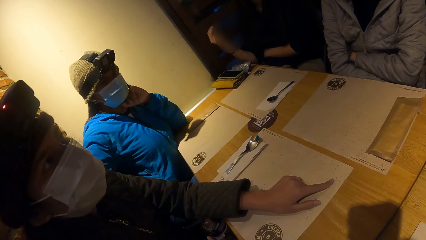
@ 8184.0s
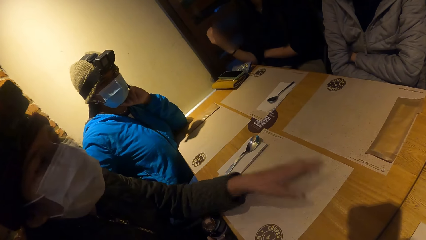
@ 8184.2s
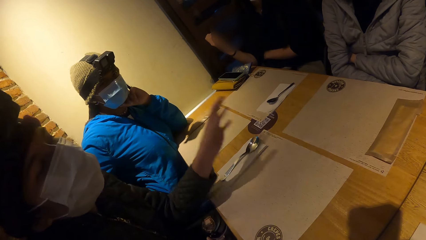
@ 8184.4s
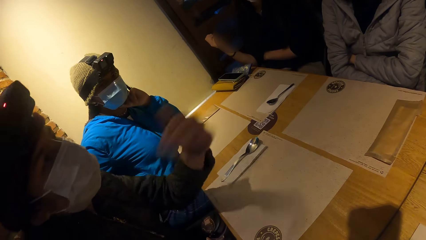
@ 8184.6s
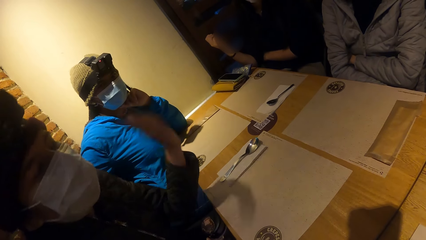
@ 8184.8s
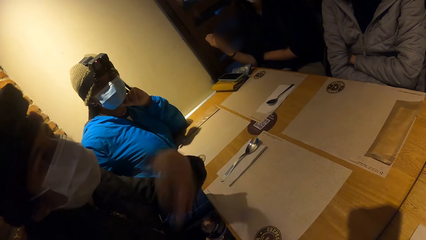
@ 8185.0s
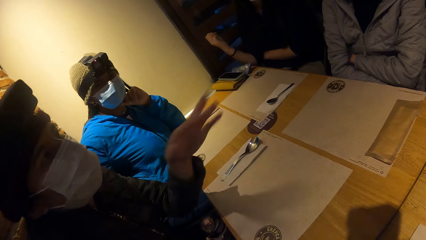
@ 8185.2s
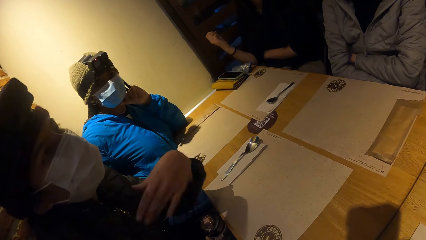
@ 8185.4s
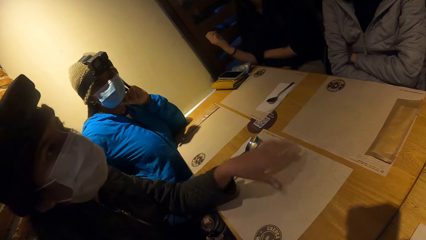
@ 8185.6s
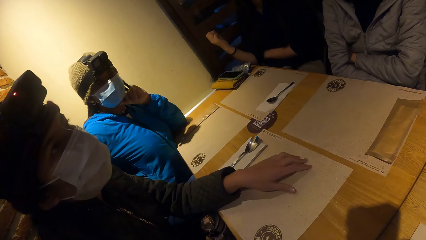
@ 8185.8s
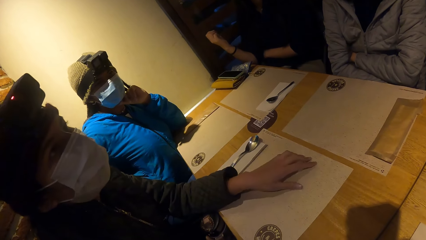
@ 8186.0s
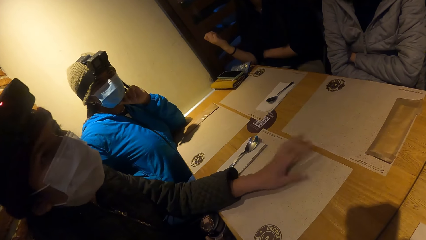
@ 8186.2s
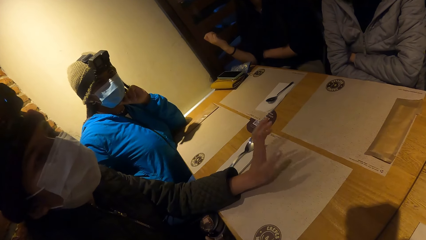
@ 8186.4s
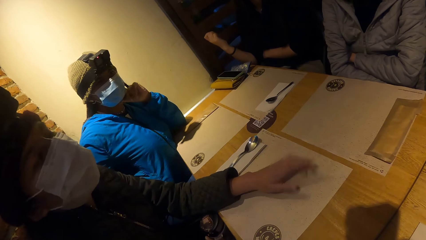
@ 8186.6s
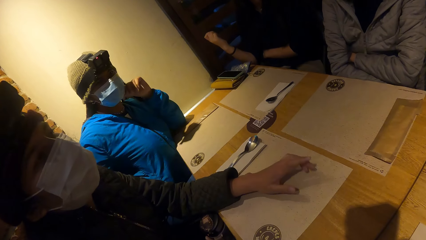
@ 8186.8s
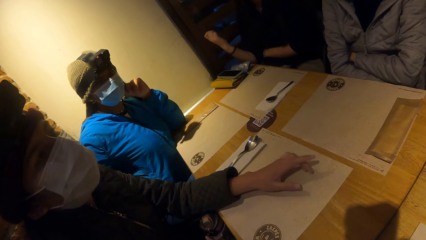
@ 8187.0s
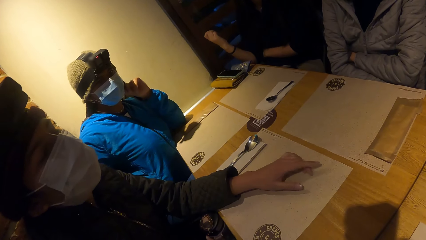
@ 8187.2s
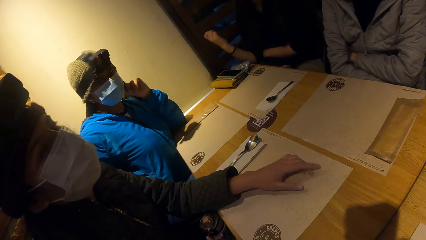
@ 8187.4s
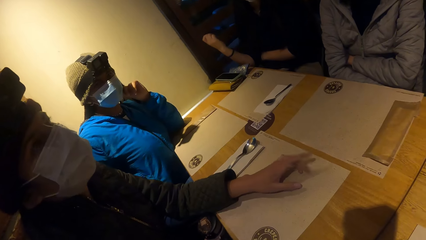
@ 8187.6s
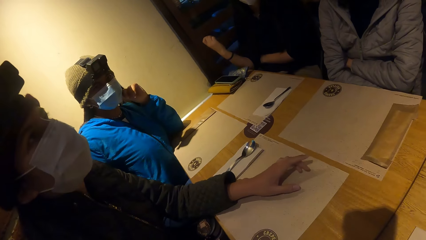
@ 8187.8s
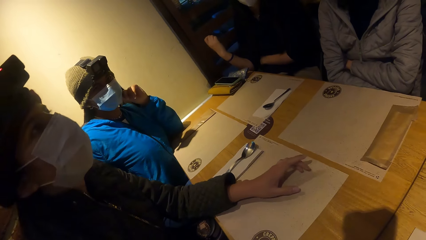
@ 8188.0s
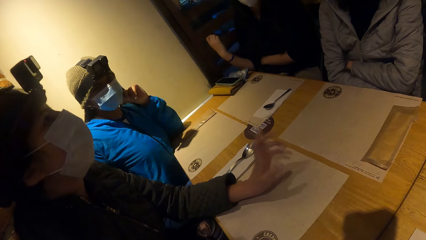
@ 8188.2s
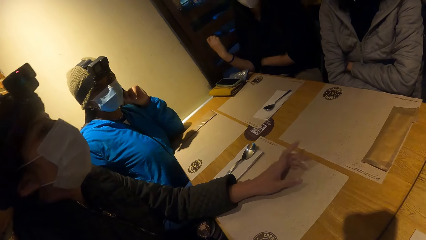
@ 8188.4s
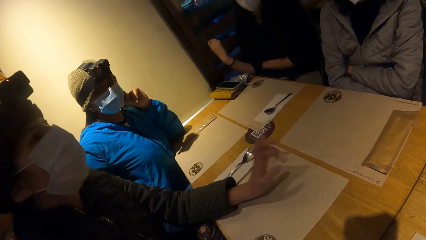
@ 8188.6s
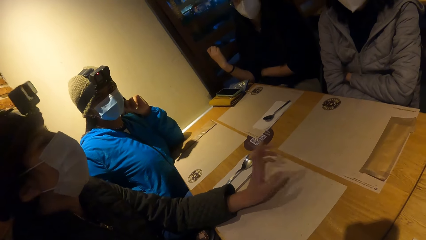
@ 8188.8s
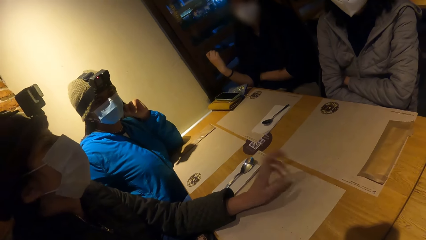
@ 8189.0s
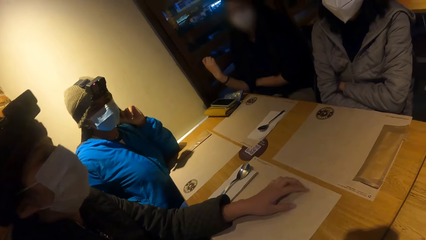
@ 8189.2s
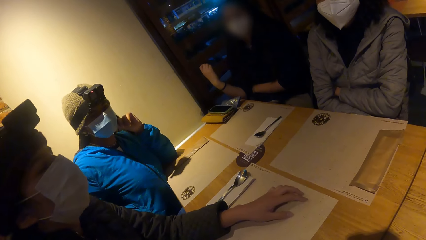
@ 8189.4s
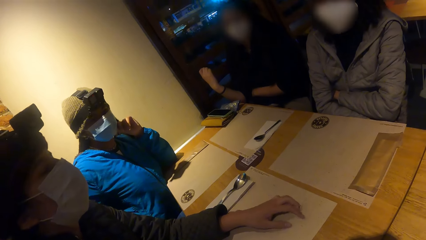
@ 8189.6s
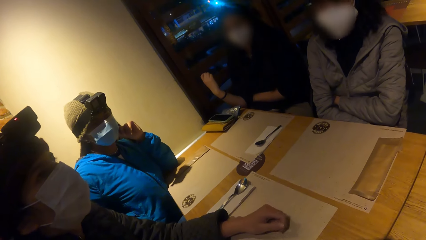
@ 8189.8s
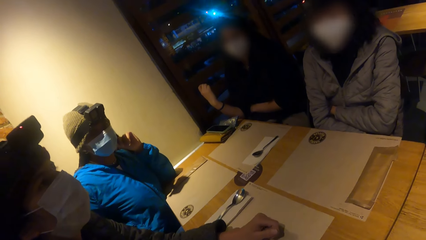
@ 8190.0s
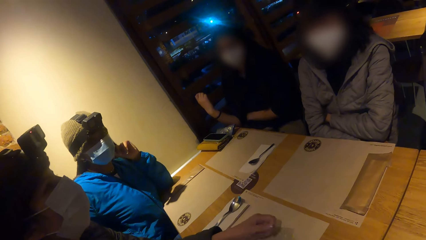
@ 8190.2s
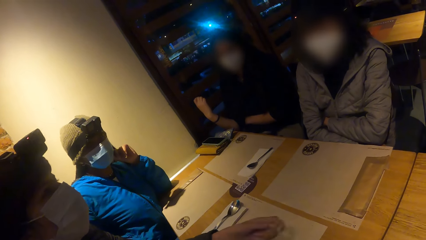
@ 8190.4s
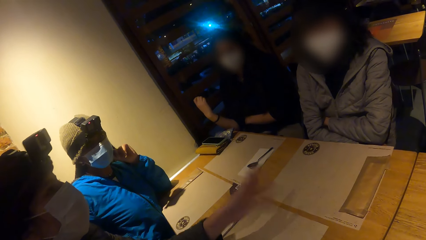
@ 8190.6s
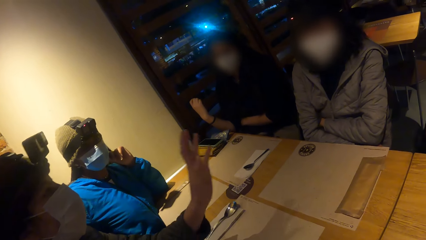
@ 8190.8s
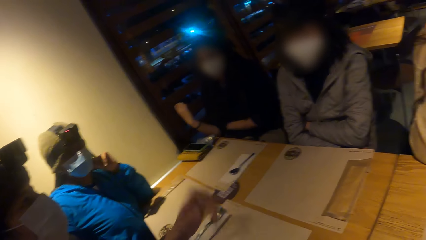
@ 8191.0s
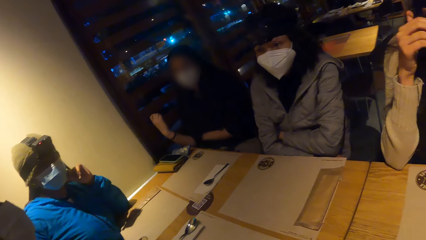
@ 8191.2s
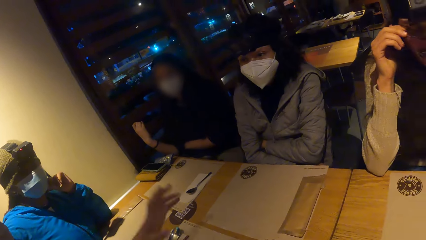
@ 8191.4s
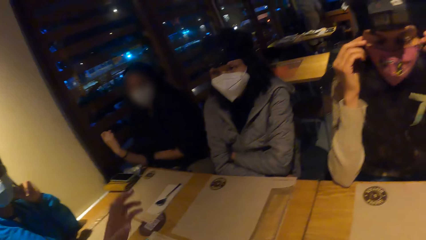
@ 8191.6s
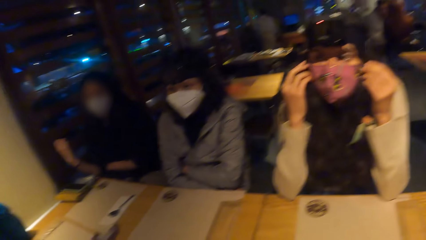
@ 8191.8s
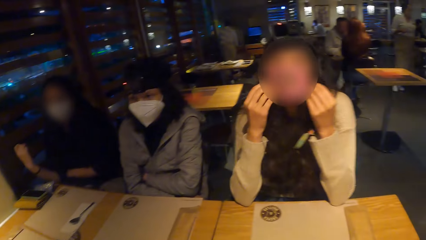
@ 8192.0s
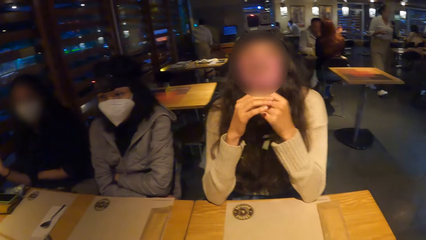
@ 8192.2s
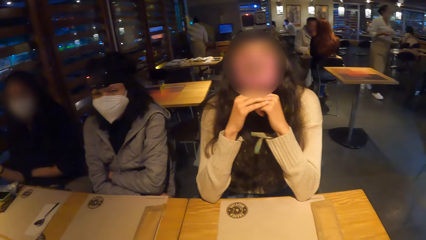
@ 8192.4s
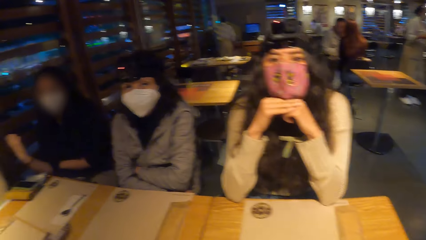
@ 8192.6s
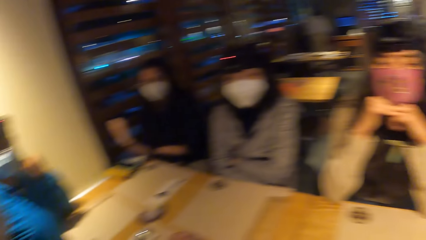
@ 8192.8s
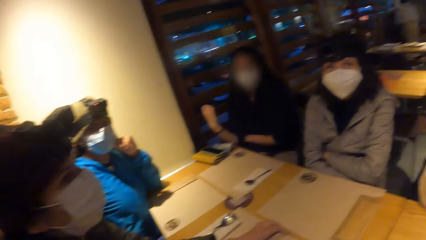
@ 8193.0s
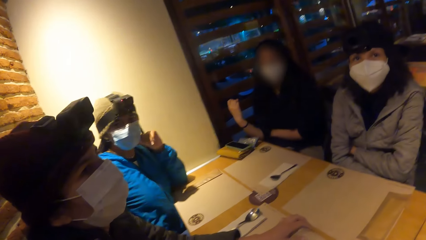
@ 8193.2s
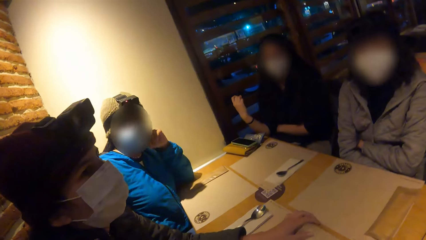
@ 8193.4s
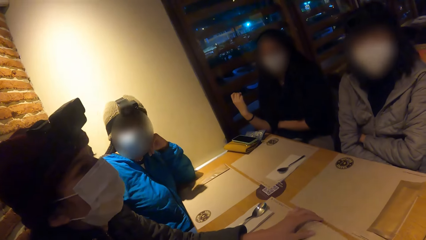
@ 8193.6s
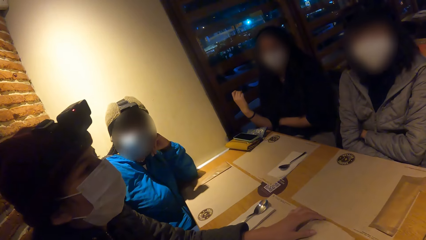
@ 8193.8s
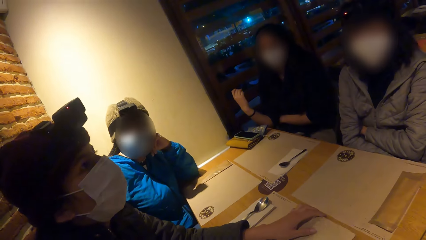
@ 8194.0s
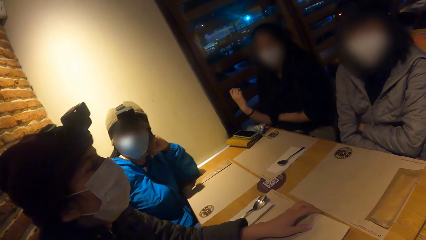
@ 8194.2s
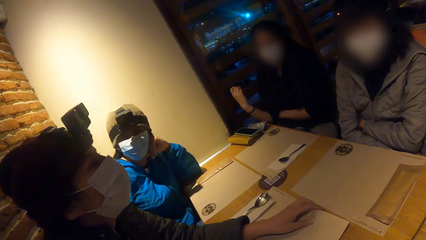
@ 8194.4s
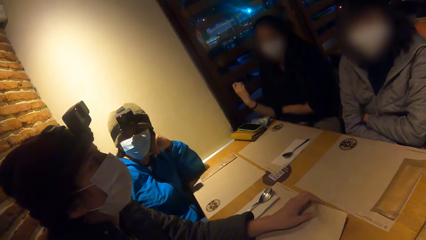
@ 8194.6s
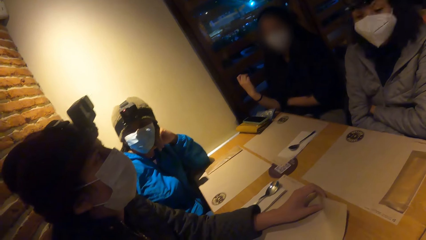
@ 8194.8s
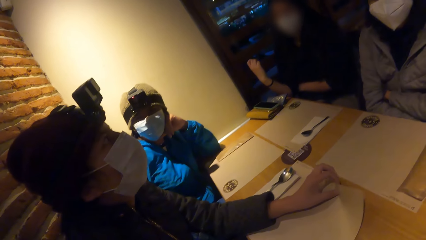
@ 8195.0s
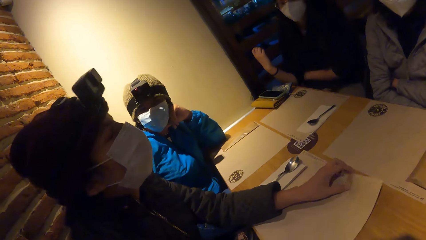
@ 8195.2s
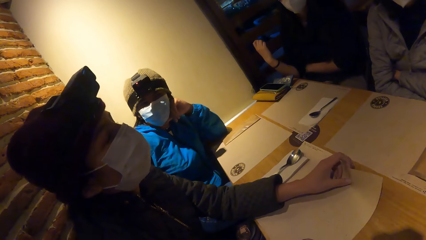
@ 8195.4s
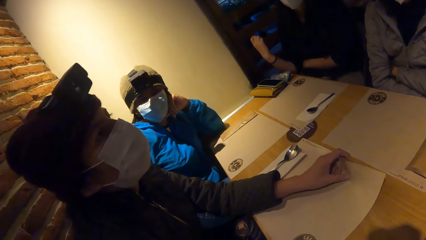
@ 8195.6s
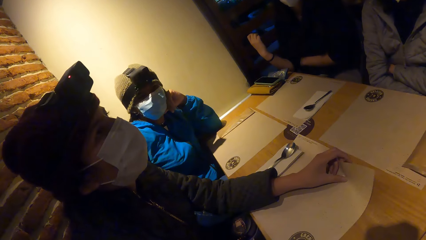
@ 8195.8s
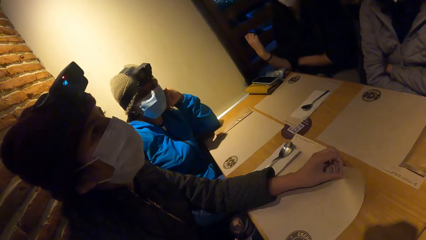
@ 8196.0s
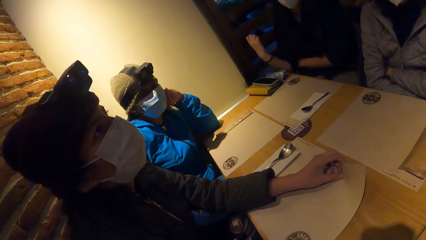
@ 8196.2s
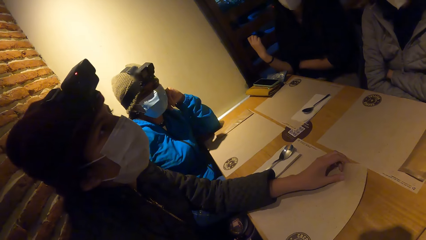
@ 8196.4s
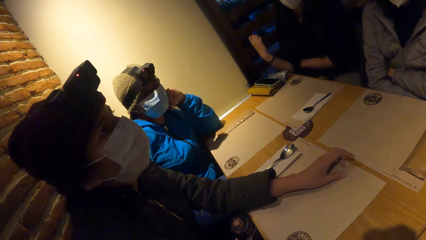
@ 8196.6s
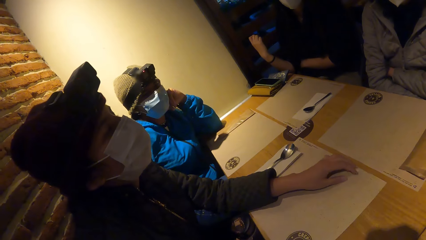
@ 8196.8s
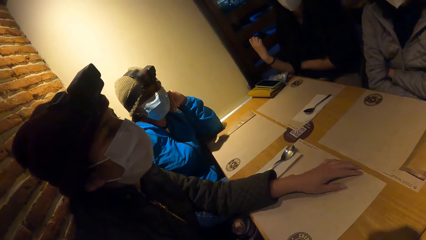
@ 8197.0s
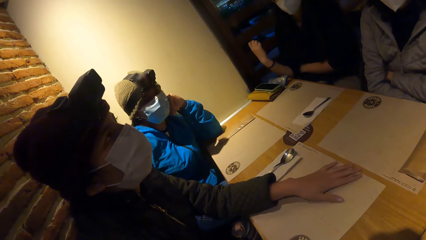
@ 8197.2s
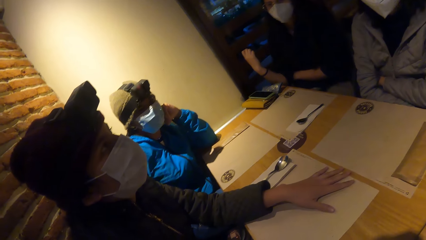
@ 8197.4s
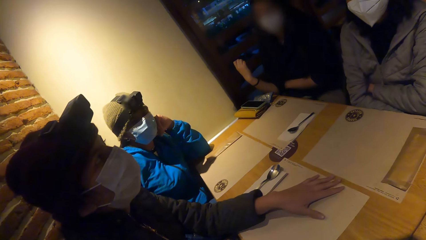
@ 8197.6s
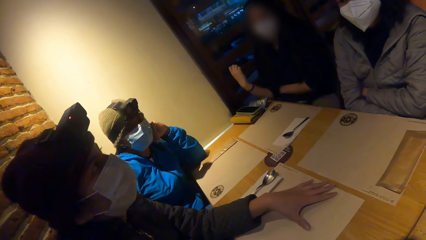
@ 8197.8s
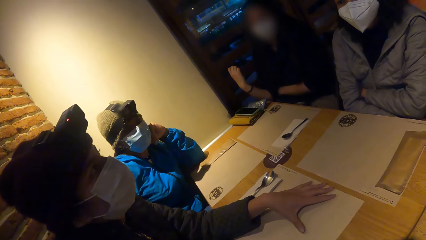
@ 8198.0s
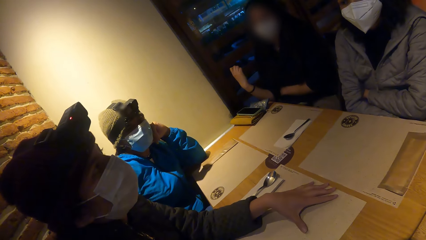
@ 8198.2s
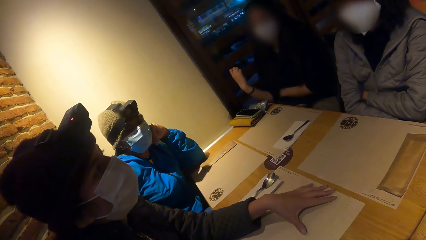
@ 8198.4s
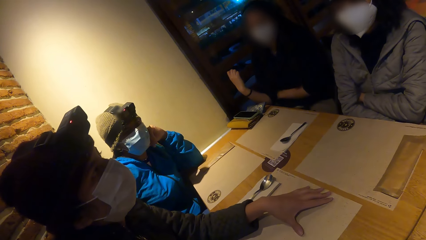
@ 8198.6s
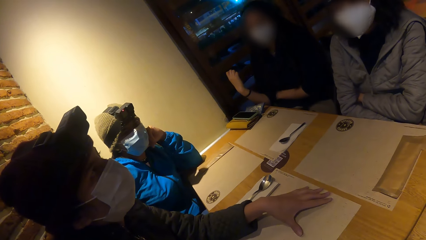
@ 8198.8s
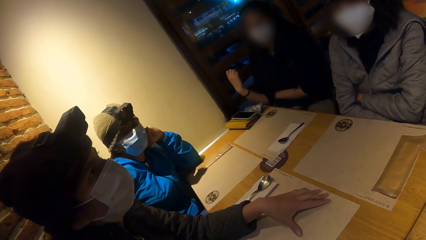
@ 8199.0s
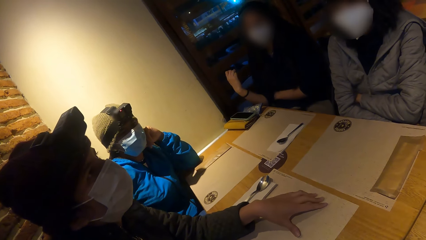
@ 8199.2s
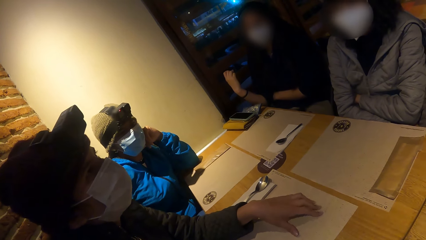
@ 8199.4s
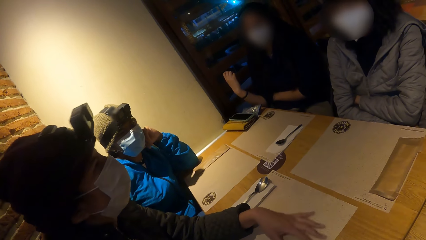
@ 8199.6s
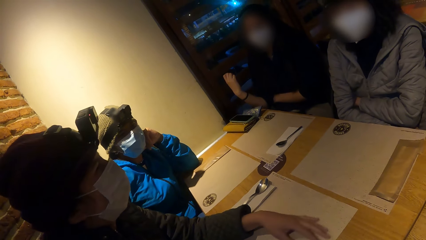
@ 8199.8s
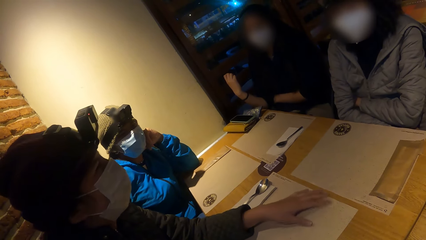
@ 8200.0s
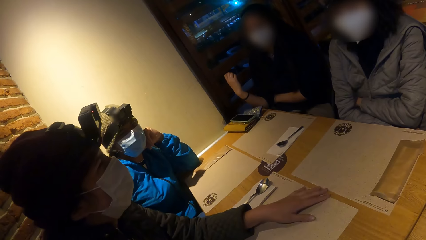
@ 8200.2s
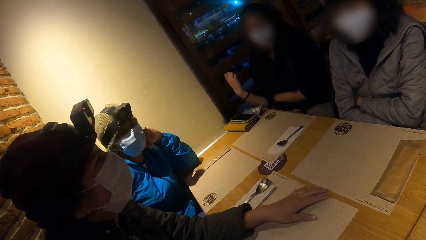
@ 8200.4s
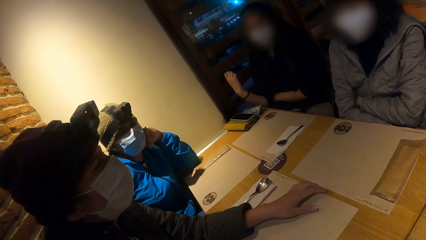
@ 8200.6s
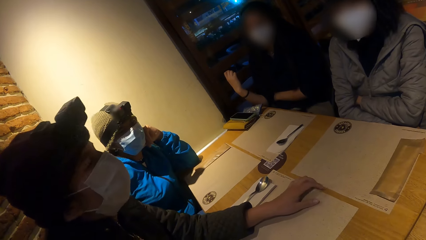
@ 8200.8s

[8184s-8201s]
A woman makes gestures with her left hand. The woman taps the table mat on the table with her left hand and converses with a person. The woman sways a hand. The person adjusts a mask on the face. The woman fiddles with the paper on the table with her left hand. The camera wearer looks around. The woman converses with the person and lifts the table mat on the table with her left hand.
